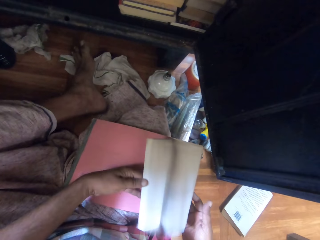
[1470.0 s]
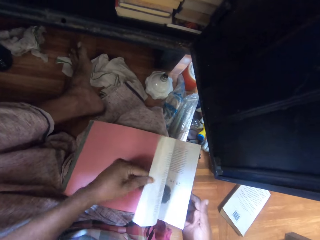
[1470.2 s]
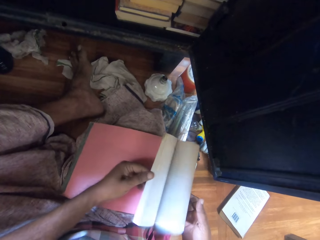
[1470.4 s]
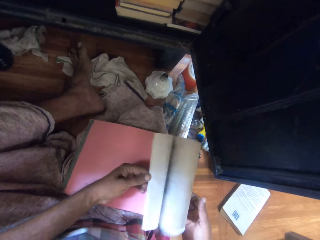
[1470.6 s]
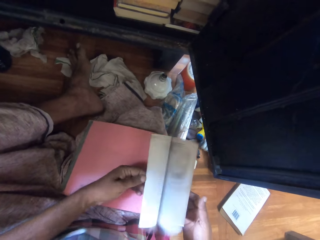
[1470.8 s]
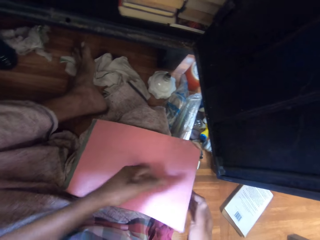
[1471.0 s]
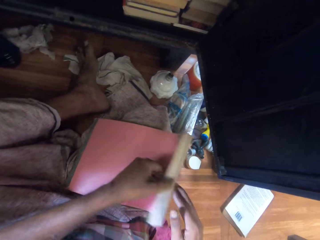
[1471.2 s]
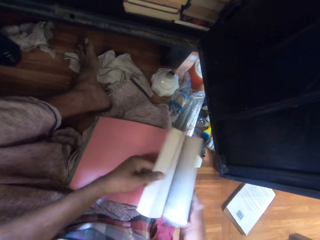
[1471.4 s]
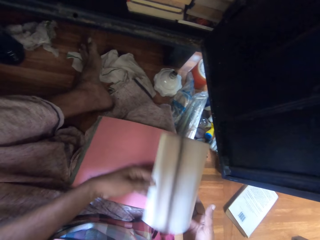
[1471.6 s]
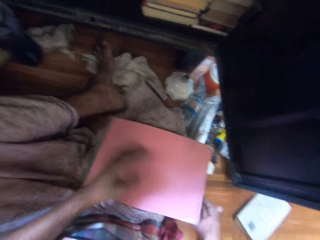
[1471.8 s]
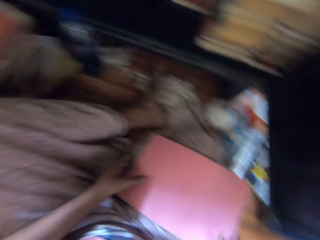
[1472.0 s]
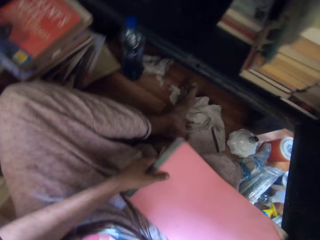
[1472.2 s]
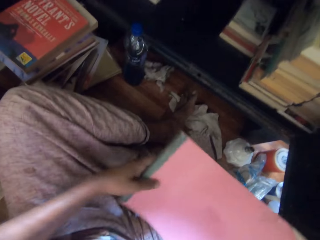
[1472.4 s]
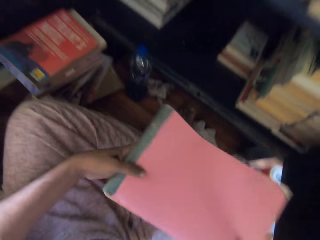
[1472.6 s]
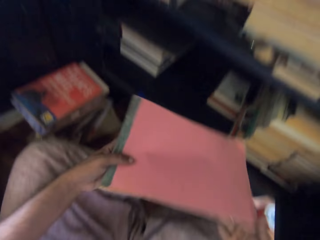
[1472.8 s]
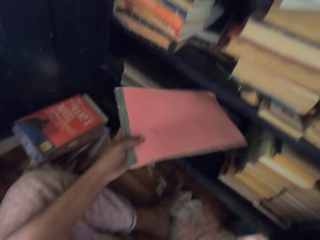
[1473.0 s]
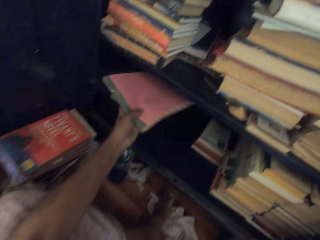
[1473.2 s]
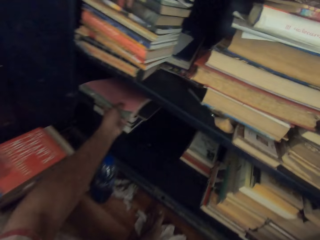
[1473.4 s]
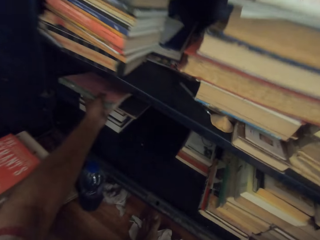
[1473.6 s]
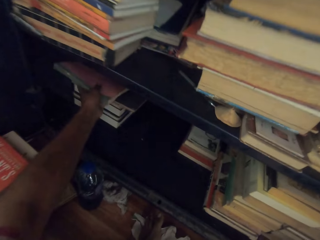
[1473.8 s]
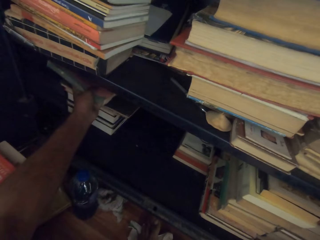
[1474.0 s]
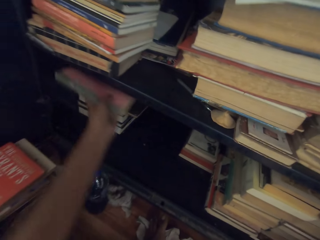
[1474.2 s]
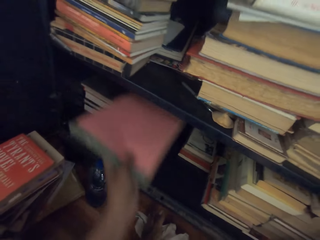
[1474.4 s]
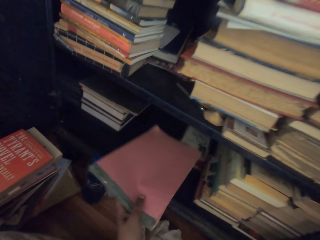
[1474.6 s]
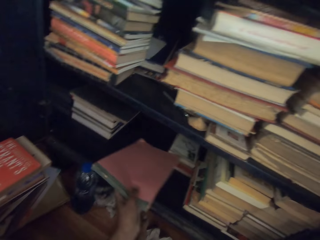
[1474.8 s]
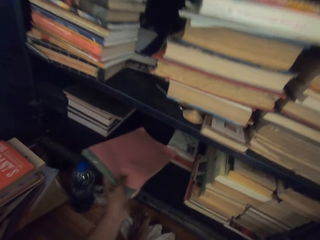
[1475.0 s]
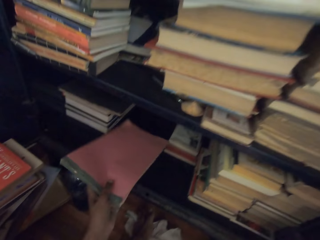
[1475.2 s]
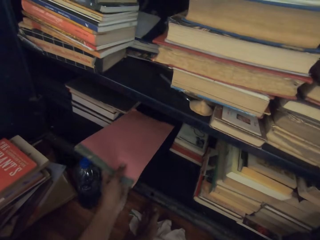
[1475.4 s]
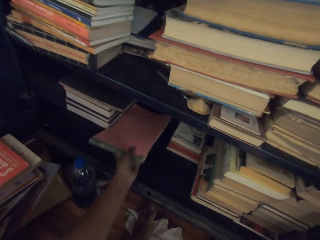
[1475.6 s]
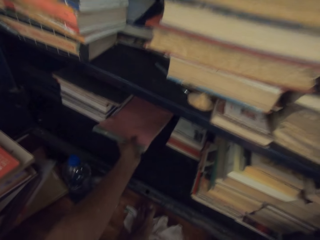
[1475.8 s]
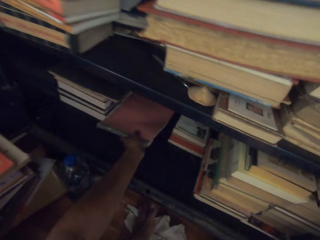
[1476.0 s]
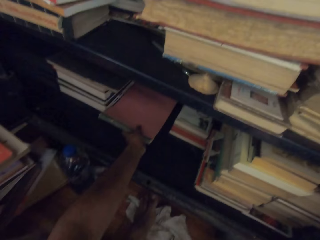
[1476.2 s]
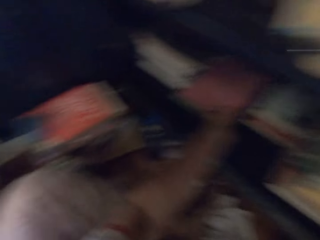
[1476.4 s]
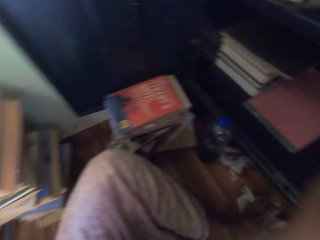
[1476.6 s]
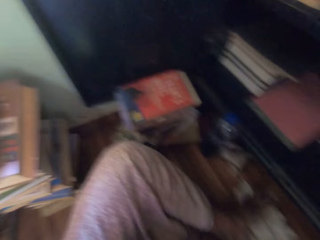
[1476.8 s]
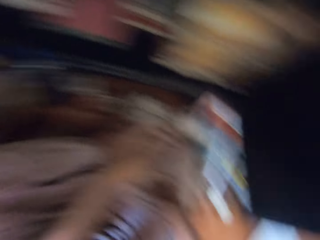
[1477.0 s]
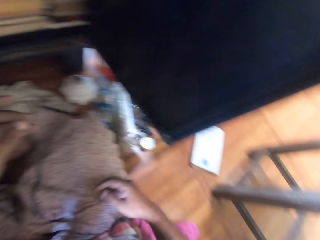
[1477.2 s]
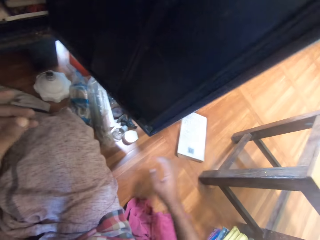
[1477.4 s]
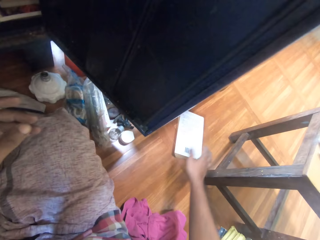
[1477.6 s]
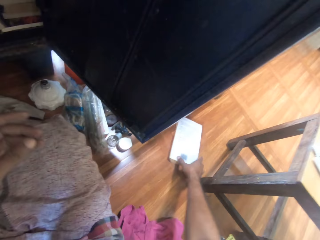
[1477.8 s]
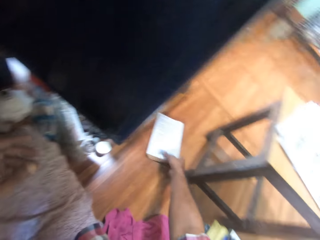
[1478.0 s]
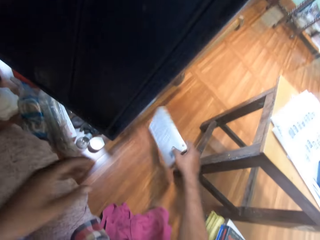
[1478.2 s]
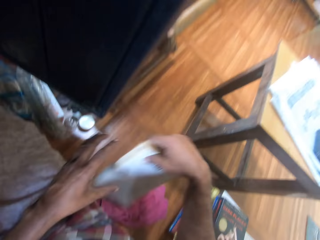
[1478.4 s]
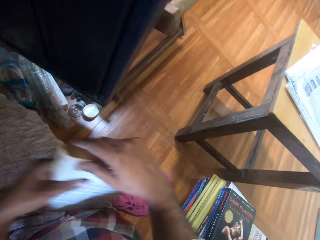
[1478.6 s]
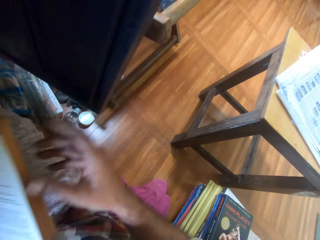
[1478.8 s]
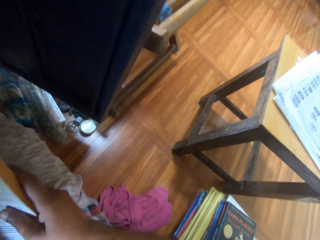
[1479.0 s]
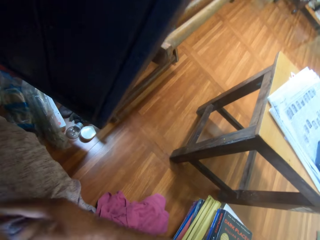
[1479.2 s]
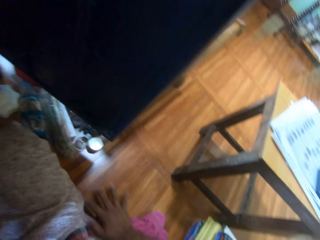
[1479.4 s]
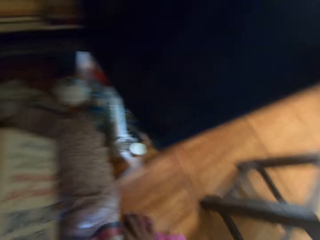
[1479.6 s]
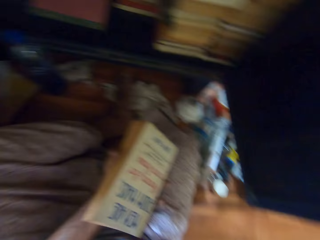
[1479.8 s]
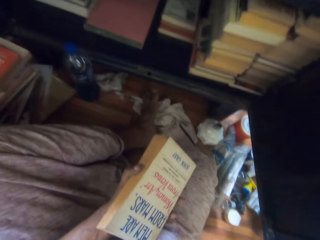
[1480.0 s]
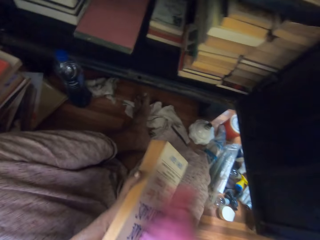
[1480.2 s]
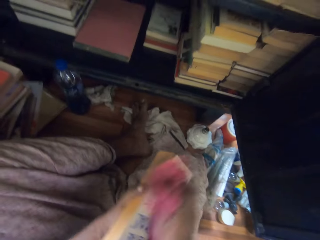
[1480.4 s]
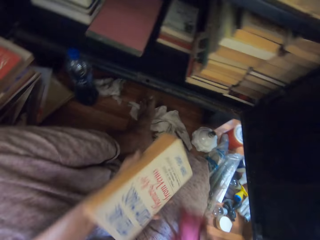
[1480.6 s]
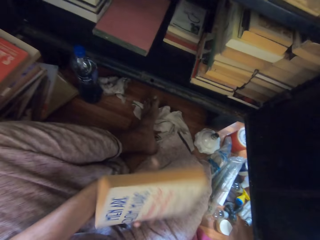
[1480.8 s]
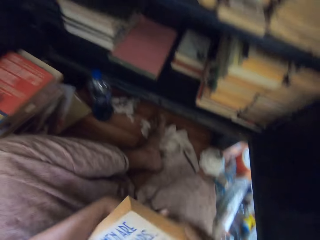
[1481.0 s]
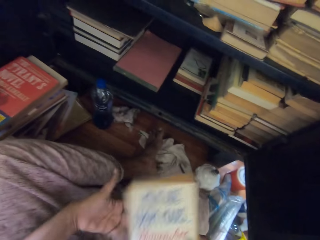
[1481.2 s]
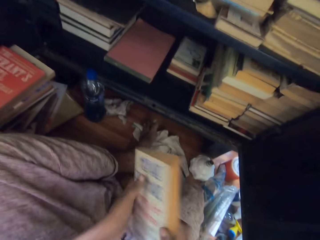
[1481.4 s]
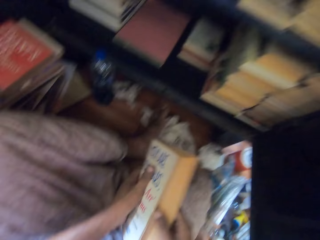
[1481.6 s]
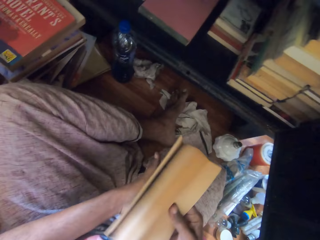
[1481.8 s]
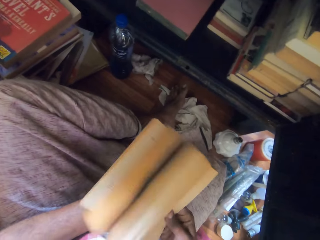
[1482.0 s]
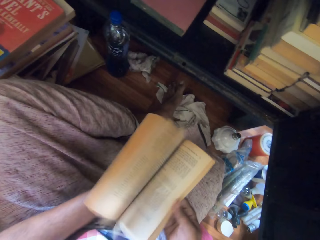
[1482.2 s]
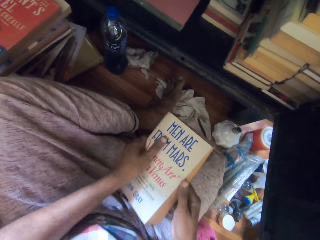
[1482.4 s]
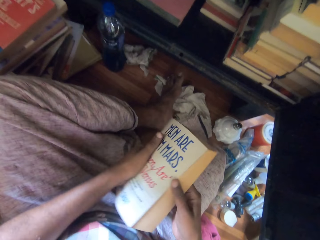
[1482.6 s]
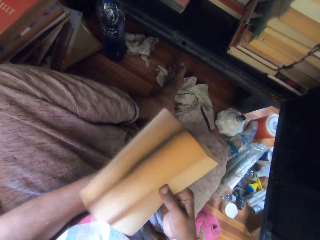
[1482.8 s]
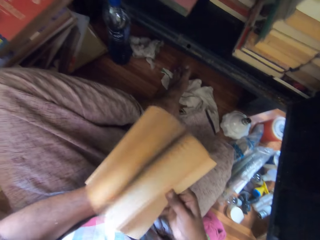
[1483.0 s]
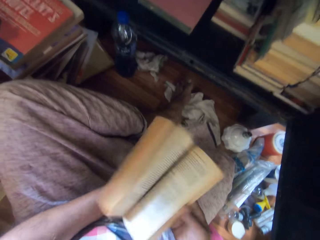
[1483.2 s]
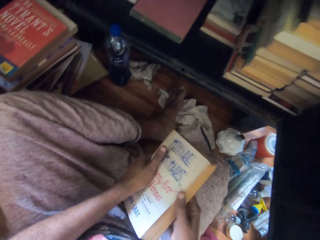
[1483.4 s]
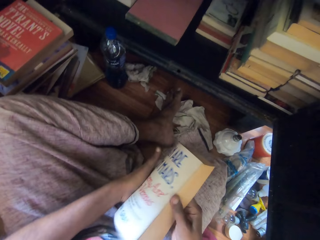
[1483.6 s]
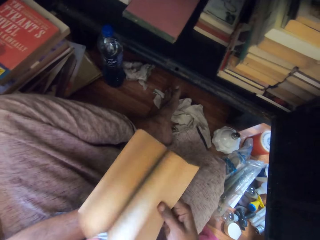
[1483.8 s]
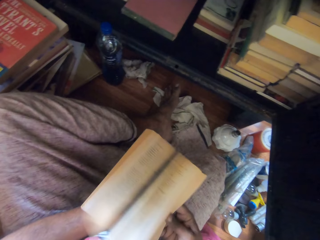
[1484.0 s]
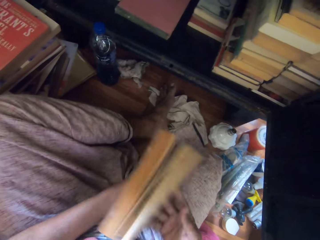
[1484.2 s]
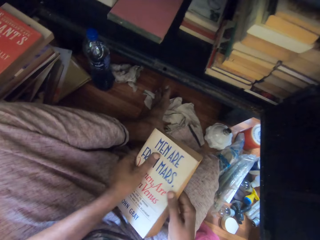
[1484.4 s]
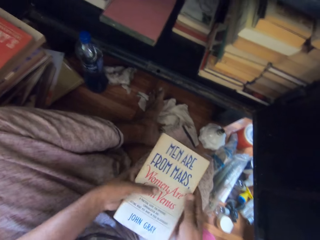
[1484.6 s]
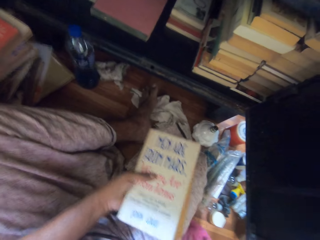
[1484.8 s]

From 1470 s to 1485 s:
The camera wearer puts down the cloth. She lifts the book from her right leg with both hands. She puts the book in the cabinet with her left hand. She picks up a book from the floor with her right hand. She passes the book to her left hand from her right hand. She picks up the cloth. She cleans the book with the towel in her right hand. She picks up the cloth again. She turns the book with both hands. She puts down the cloth. She flips the pages of the book with both hands.

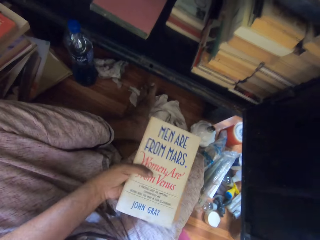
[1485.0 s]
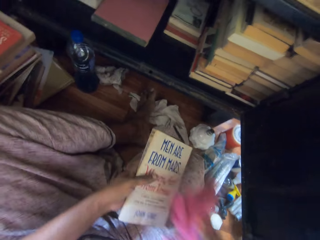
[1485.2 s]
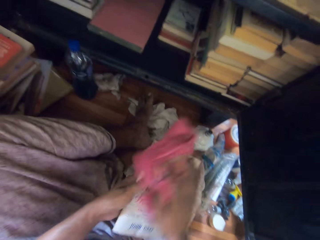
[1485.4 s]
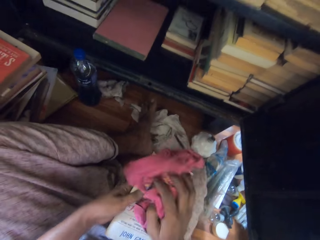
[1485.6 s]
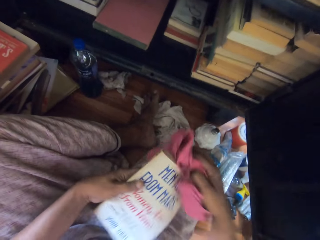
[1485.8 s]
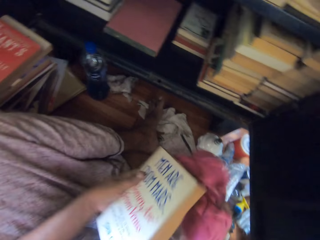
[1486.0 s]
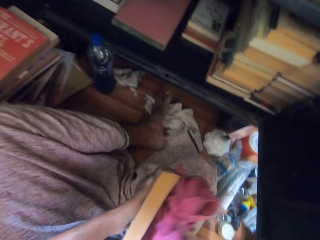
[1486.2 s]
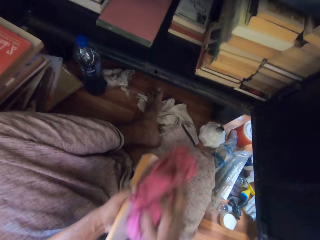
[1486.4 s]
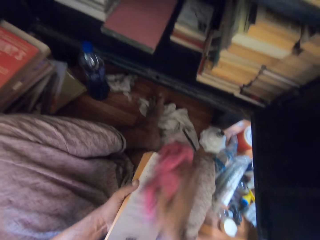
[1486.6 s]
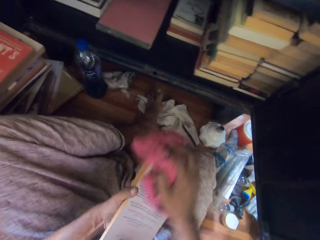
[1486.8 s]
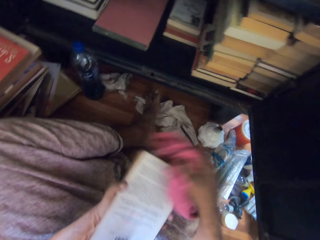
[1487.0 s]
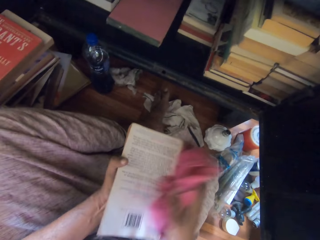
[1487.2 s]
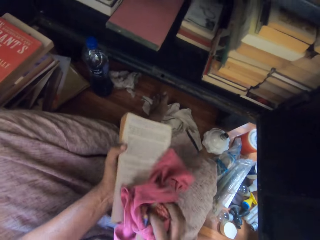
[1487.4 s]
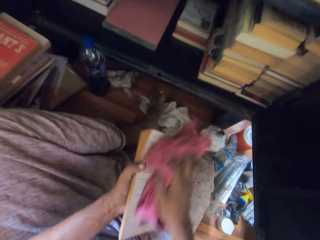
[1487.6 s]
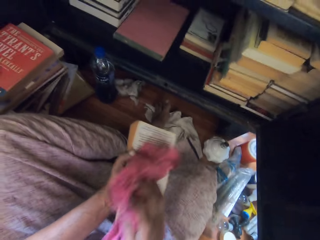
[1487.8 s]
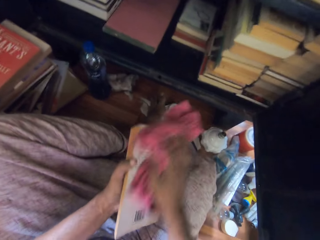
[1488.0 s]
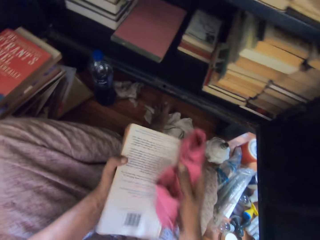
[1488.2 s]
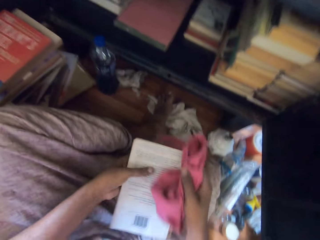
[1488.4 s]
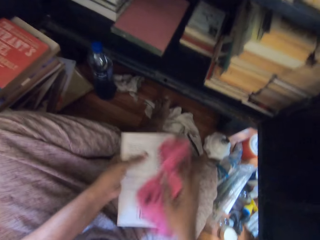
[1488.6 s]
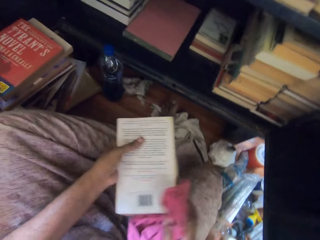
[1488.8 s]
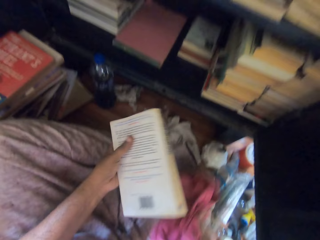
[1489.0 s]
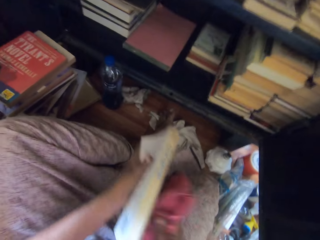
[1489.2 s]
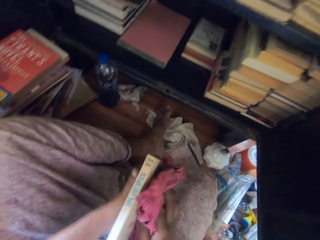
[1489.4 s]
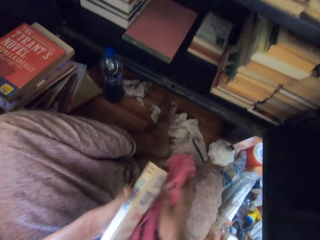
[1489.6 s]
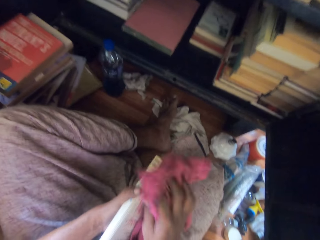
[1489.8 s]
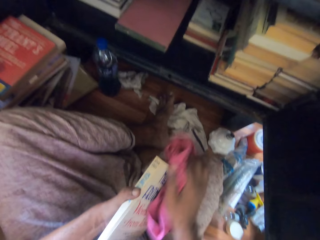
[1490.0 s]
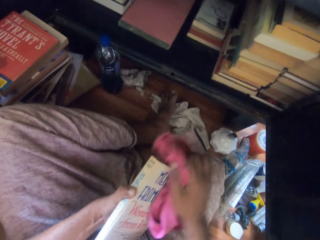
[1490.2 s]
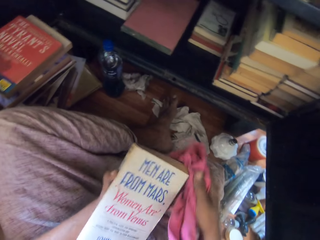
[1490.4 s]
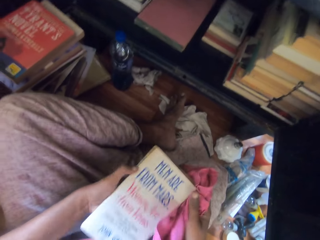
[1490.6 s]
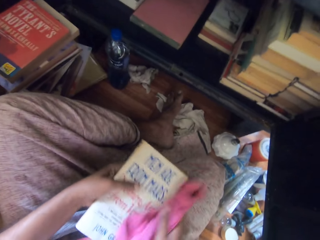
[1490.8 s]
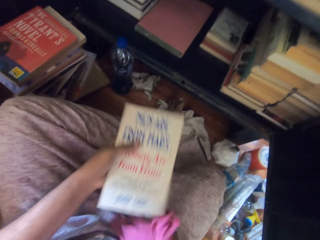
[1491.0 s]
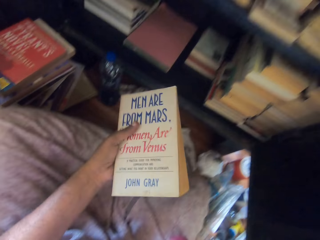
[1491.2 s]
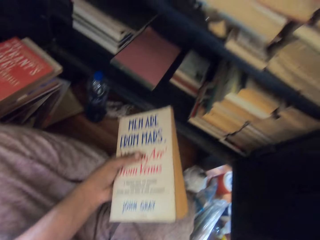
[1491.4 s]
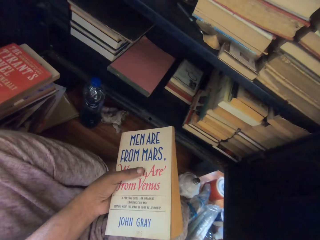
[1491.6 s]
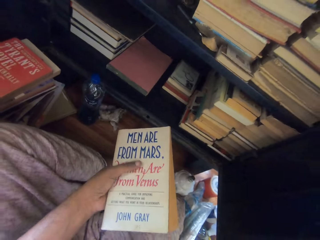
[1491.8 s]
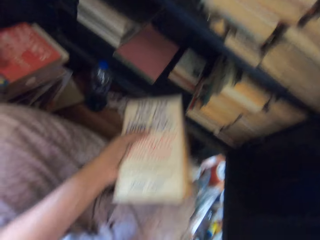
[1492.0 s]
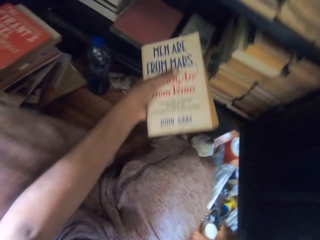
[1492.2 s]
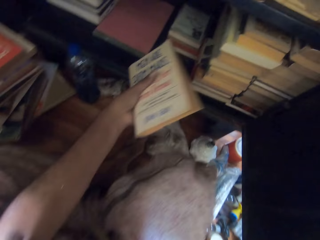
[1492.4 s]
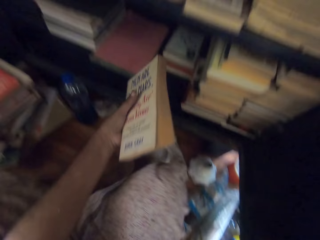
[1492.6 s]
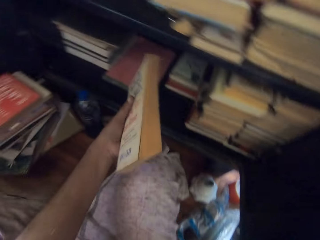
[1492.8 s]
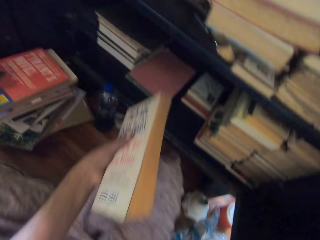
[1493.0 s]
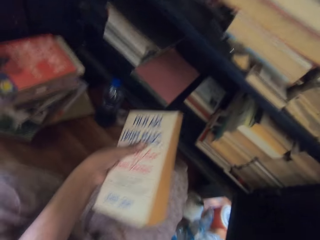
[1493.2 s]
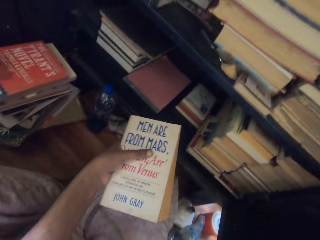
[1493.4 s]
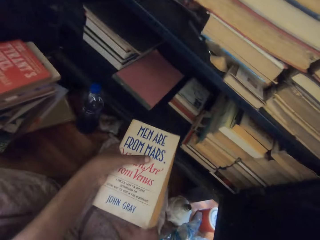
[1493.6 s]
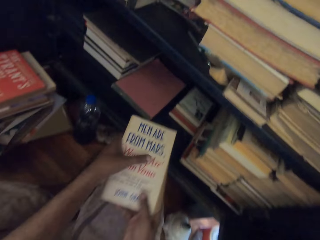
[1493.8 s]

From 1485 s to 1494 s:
The camera wearer cleans the book with the towel in her right hand. She picks up the cloth. She moves forward on the floor. She puts down the cloth.
